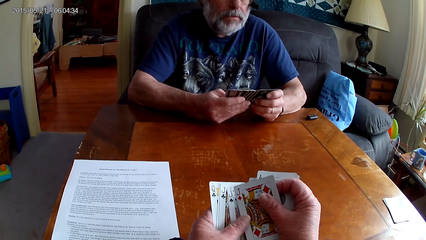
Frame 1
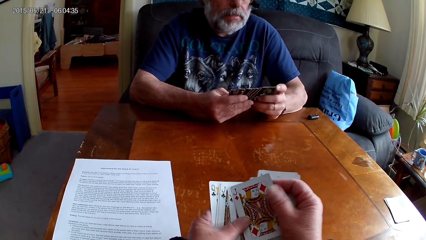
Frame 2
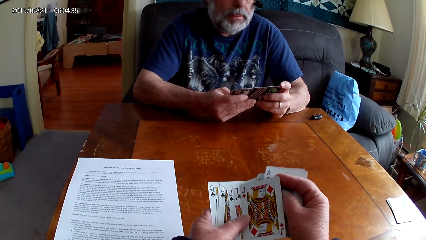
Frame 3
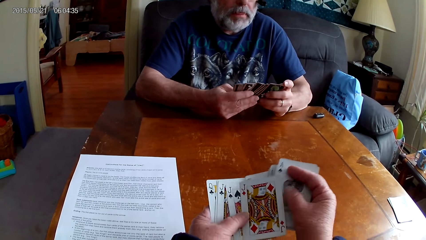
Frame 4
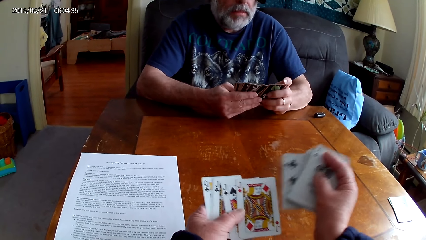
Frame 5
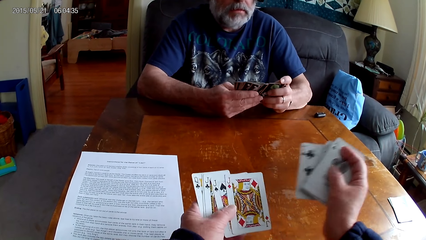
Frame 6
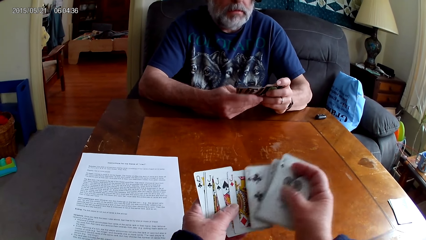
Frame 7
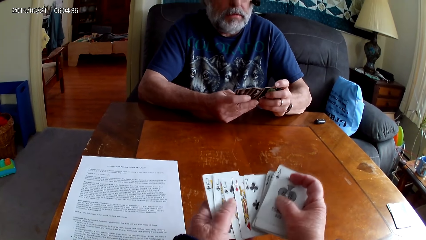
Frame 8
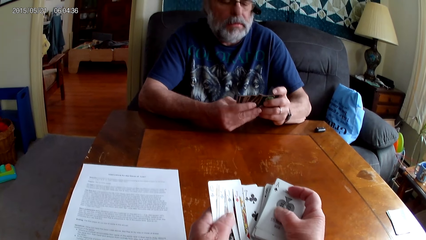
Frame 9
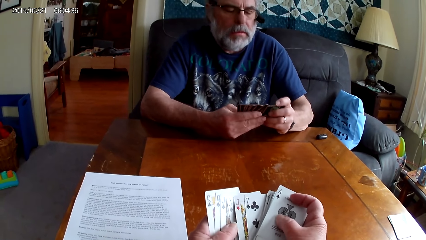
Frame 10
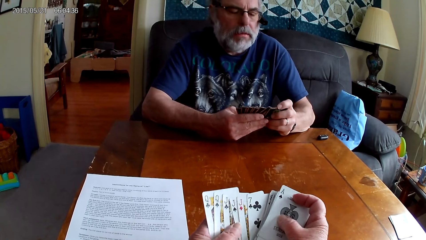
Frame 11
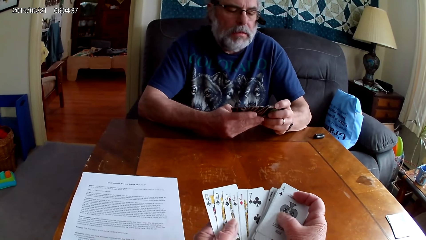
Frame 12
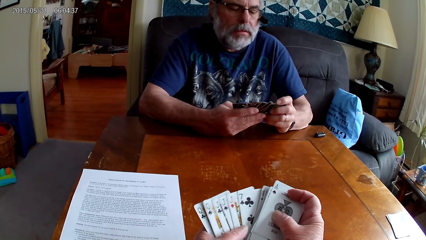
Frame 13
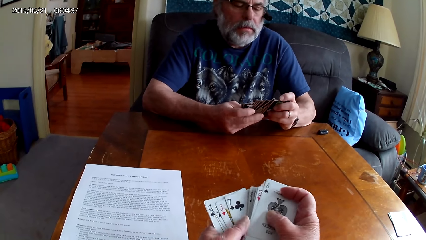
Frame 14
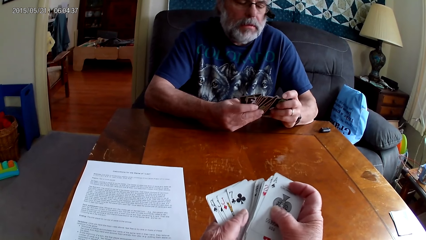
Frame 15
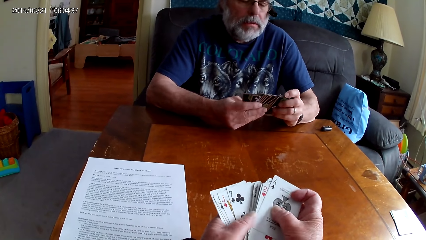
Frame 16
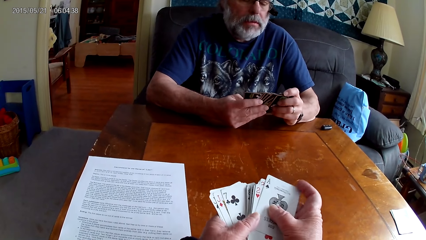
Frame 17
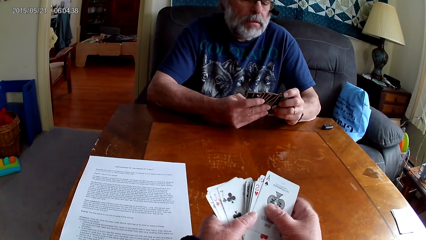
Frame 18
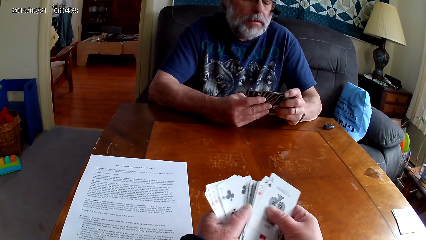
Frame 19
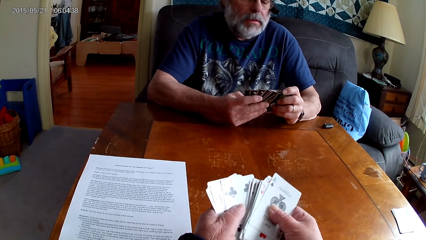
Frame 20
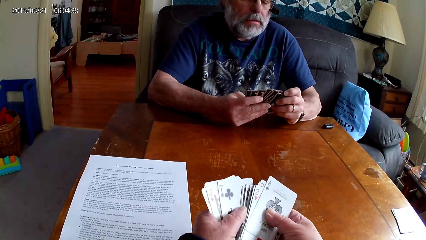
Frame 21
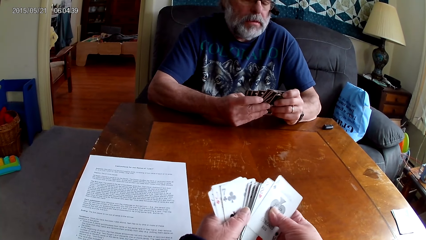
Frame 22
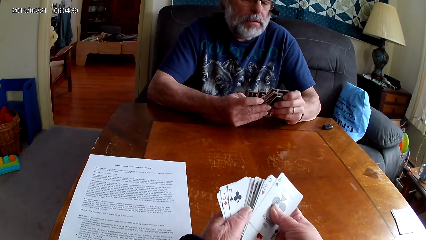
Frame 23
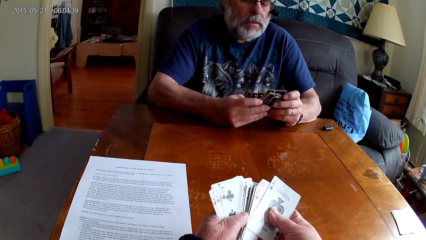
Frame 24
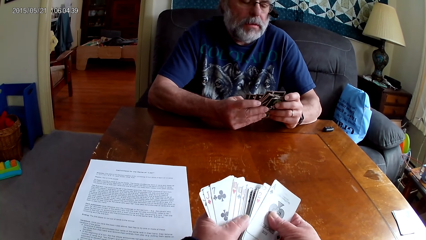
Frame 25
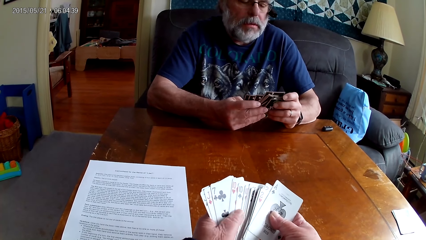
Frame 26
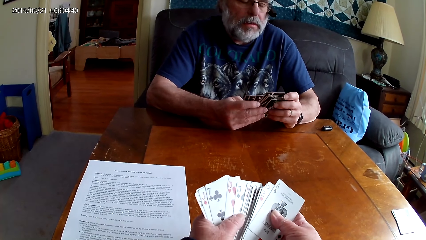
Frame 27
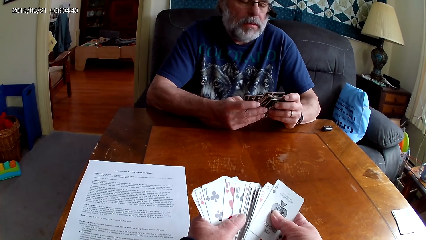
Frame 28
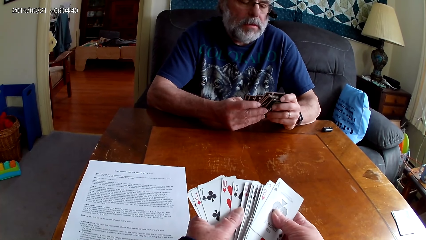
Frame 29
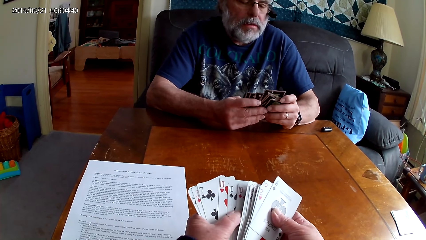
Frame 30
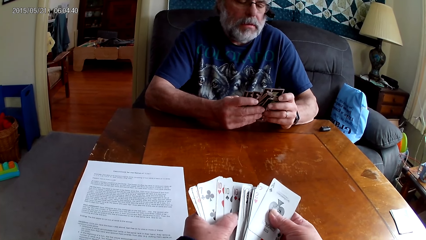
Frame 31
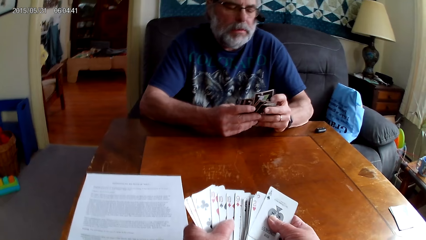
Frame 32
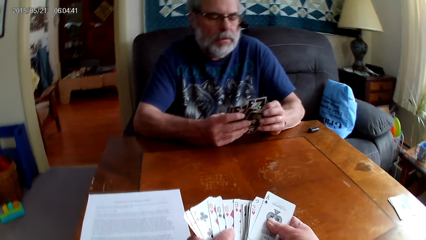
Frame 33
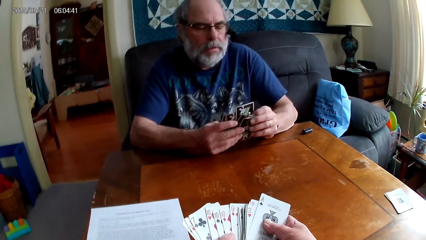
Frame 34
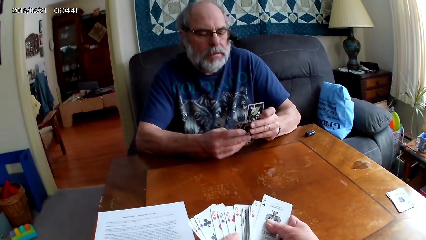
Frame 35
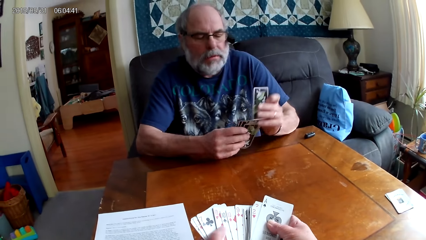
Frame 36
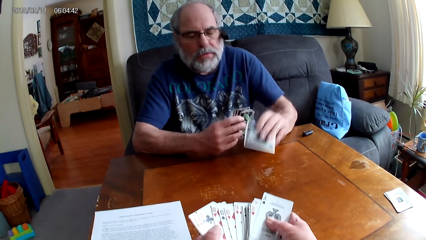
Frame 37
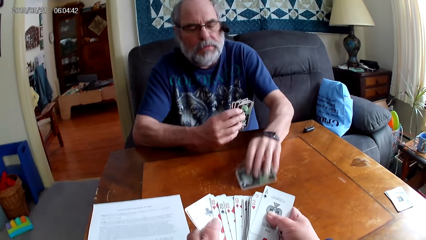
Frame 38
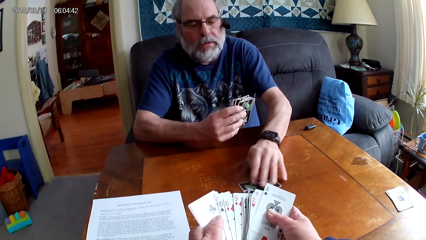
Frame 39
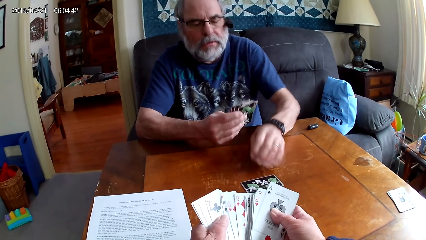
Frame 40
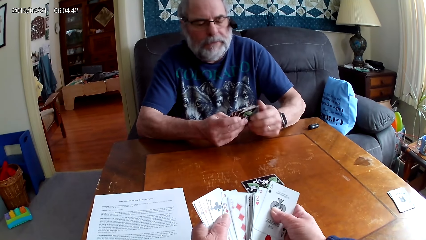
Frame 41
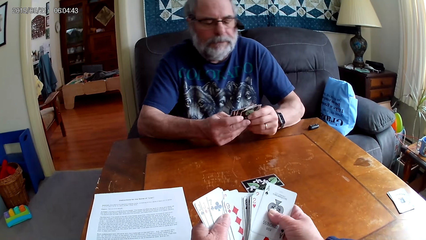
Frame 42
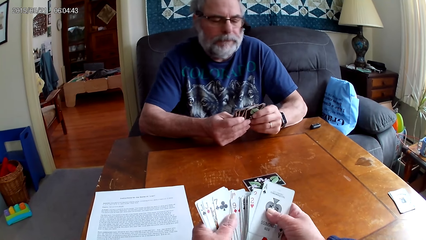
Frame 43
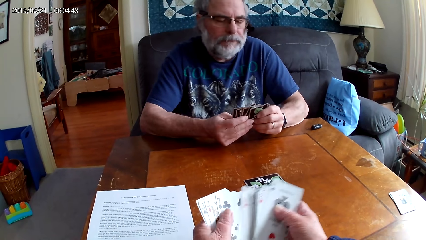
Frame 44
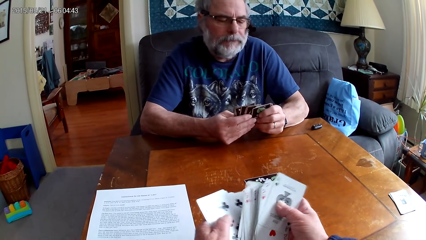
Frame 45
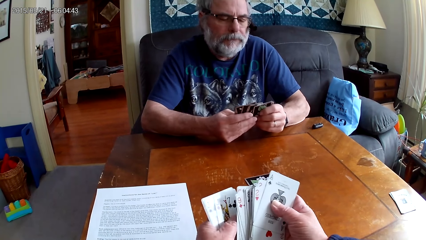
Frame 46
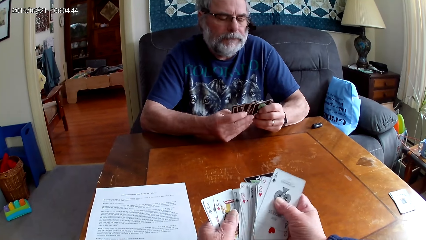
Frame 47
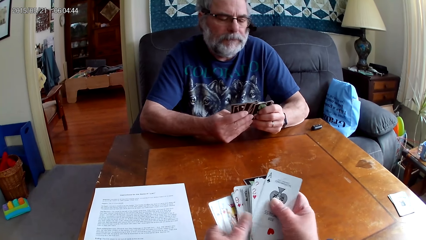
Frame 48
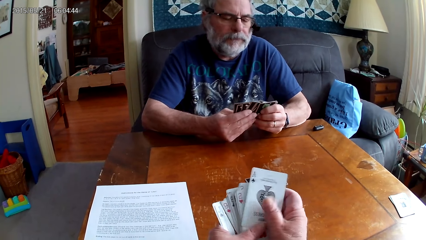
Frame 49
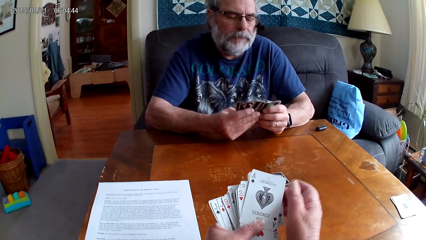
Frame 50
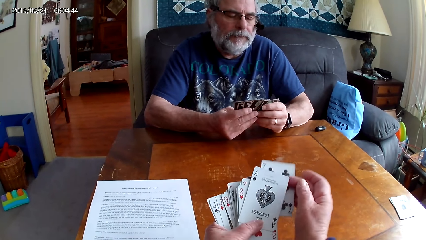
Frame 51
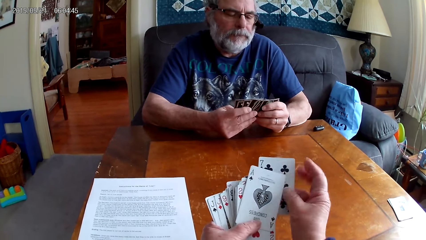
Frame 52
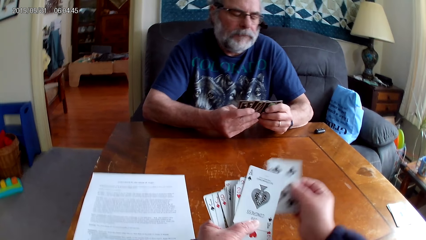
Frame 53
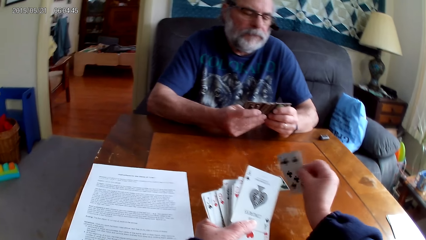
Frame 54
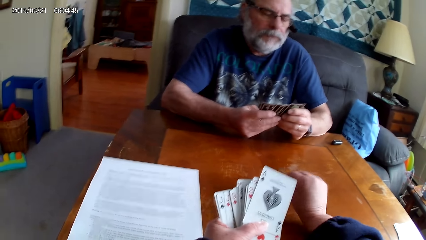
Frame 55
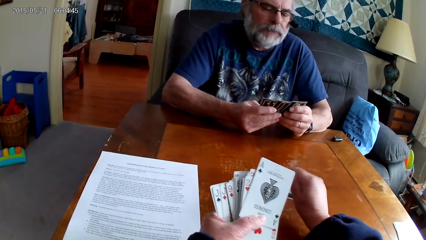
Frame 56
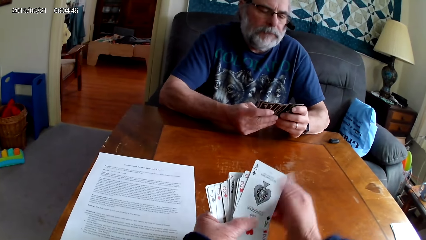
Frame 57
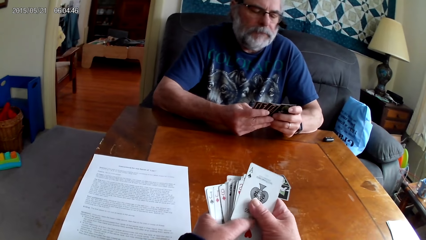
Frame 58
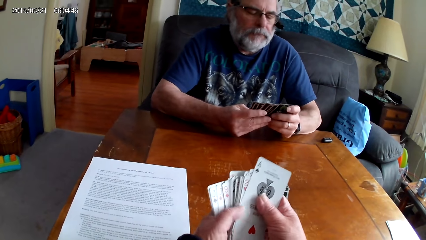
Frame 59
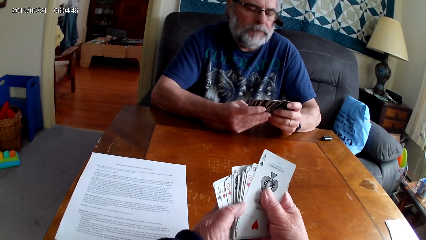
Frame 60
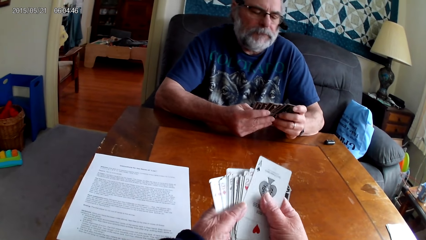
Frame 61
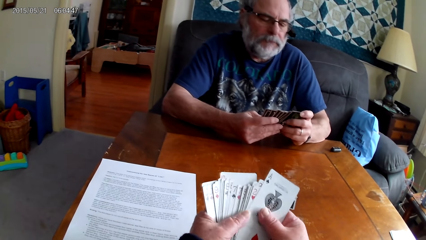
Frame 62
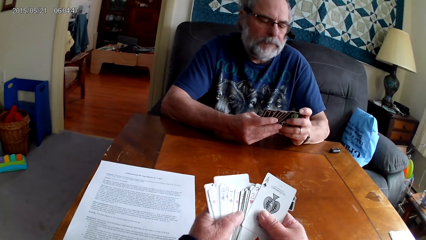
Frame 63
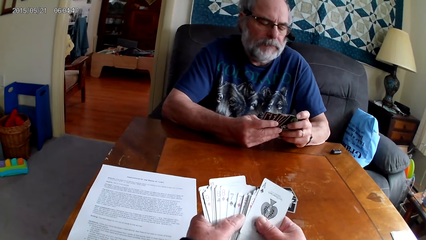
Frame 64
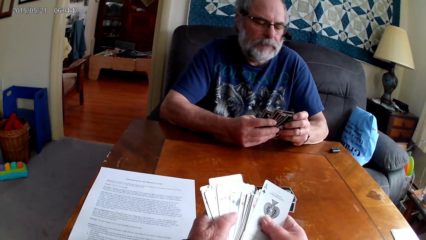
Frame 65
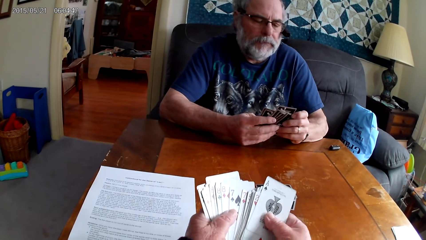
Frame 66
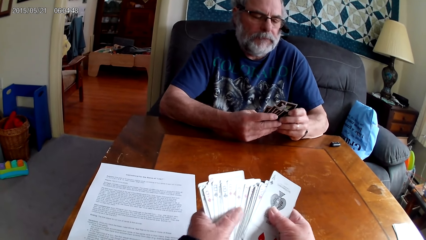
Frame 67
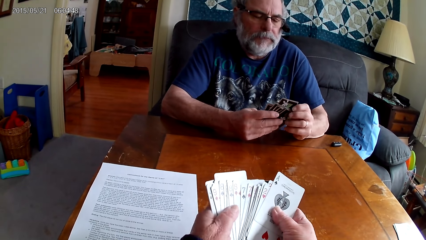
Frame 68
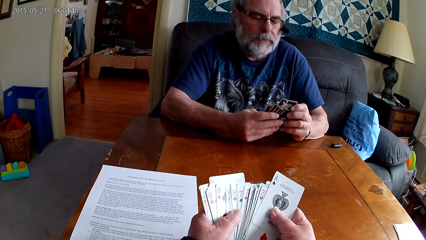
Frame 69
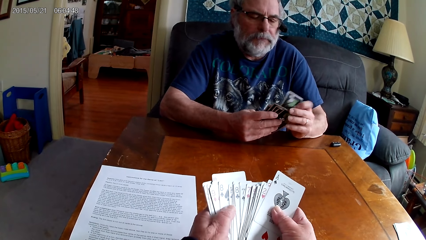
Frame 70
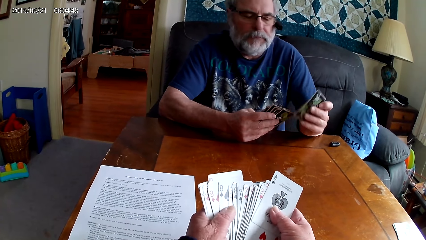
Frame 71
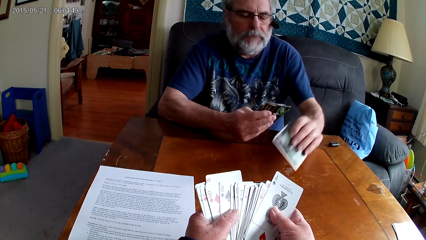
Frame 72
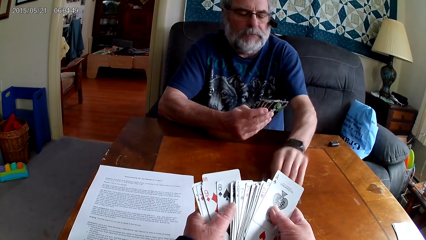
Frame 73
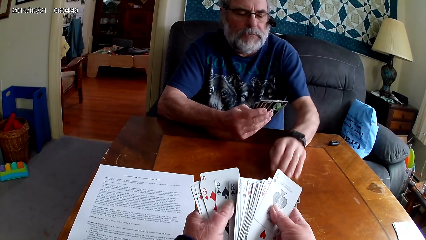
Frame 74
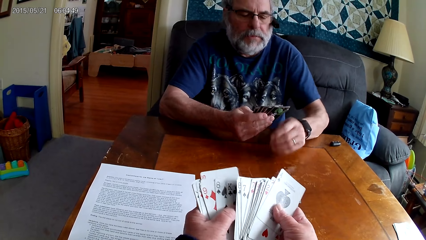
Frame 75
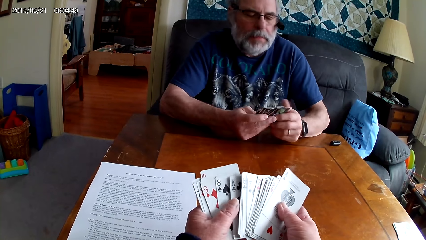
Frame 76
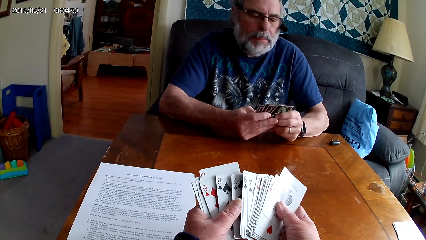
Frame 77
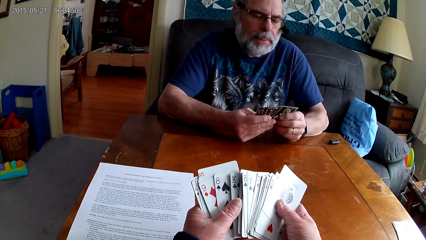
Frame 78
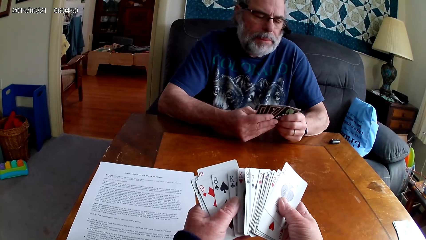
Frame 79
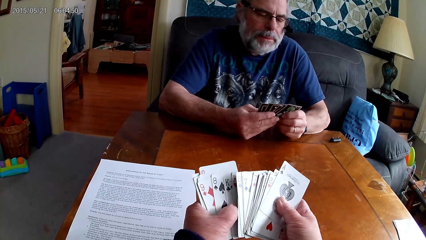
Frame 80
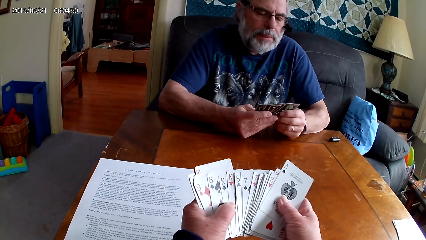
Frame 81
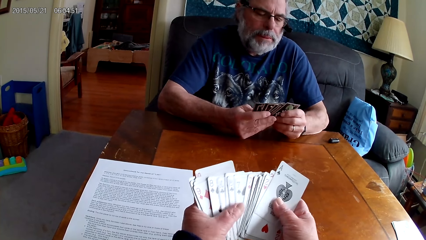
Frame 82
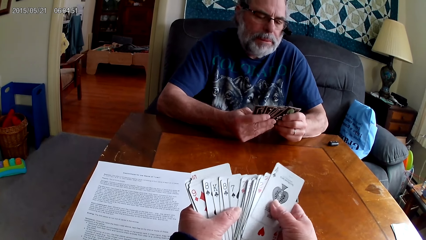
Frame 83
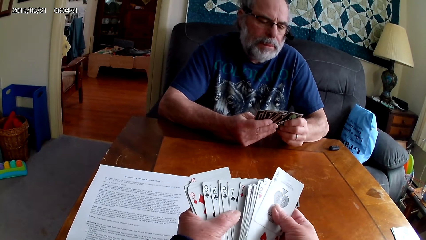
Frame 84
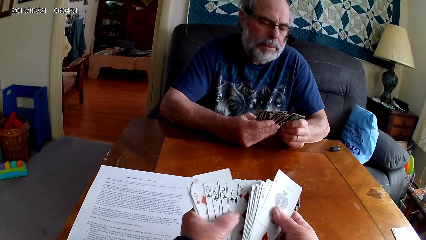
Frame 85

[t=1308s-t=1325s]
A person puts a card on the table. The camera wearer arranges cards, puts a card on the table and arranges cards. The person puts a card on the table.
